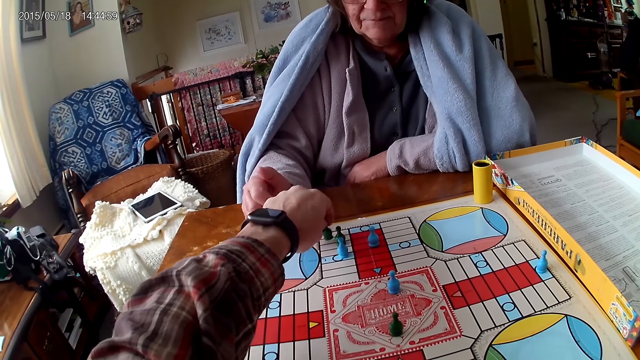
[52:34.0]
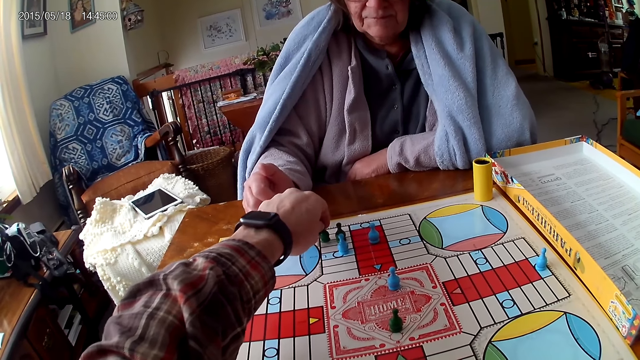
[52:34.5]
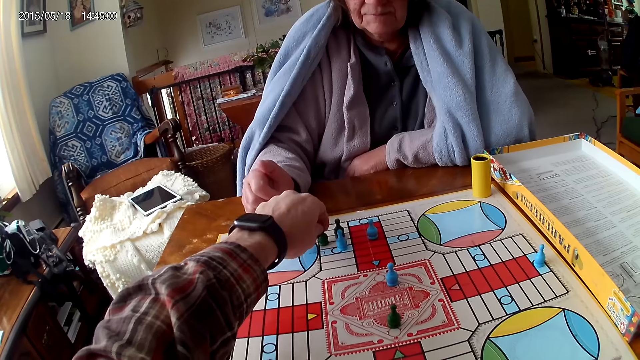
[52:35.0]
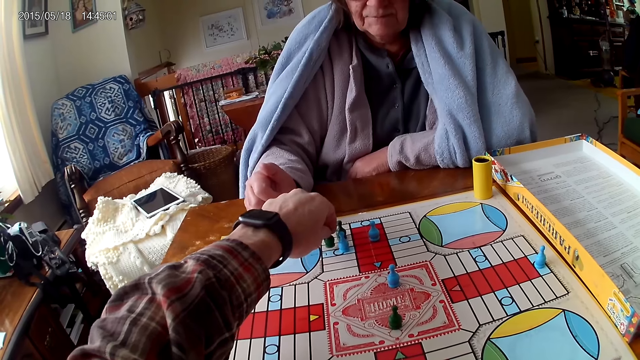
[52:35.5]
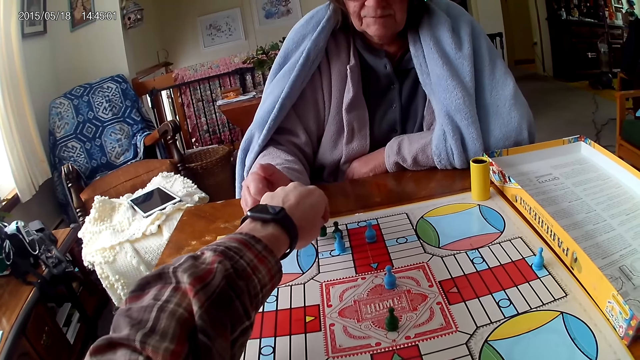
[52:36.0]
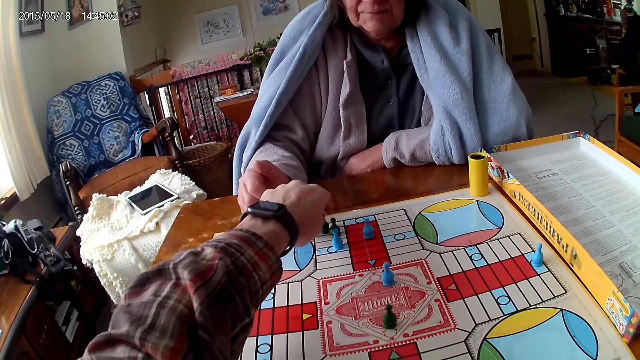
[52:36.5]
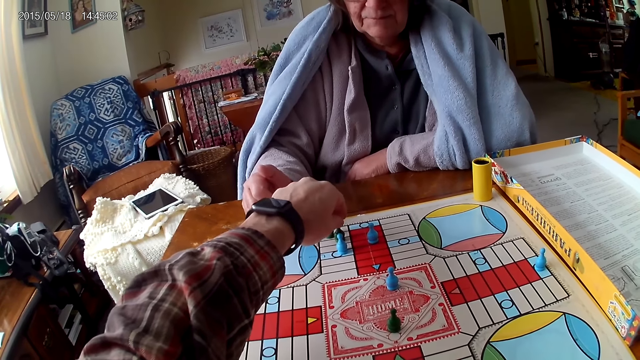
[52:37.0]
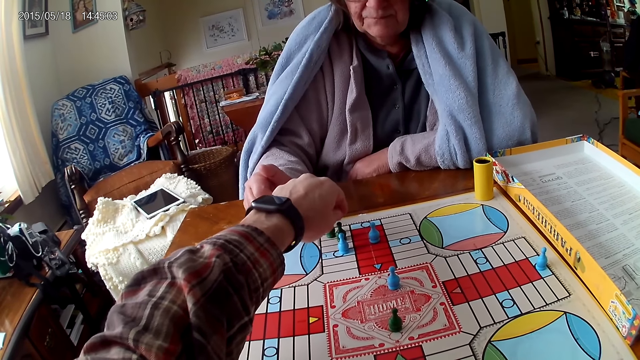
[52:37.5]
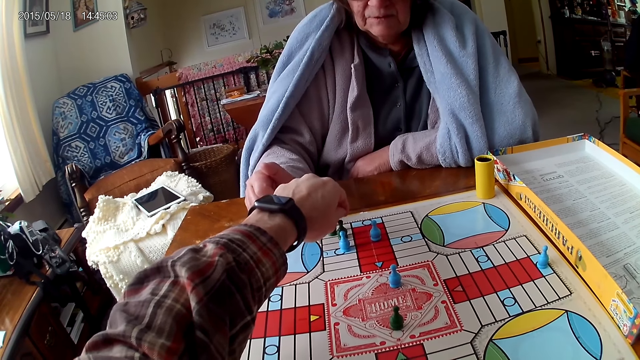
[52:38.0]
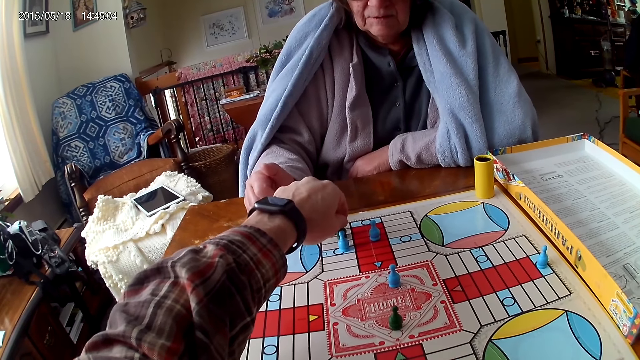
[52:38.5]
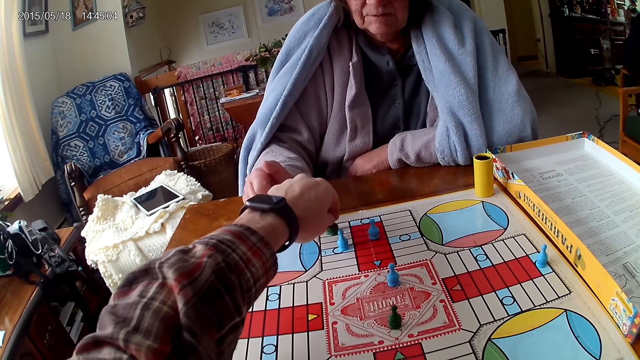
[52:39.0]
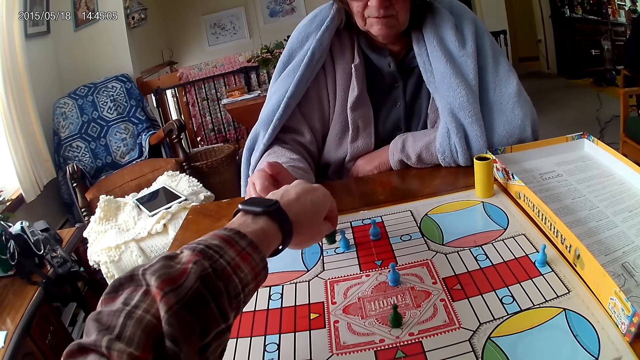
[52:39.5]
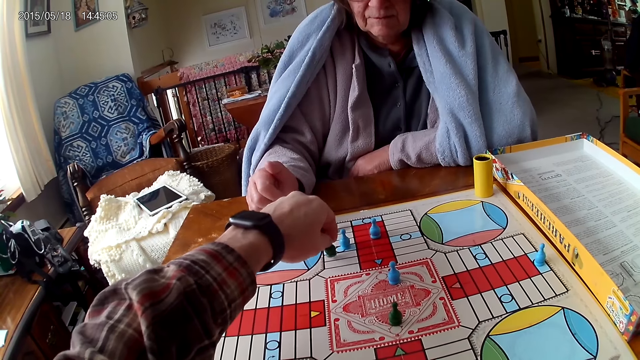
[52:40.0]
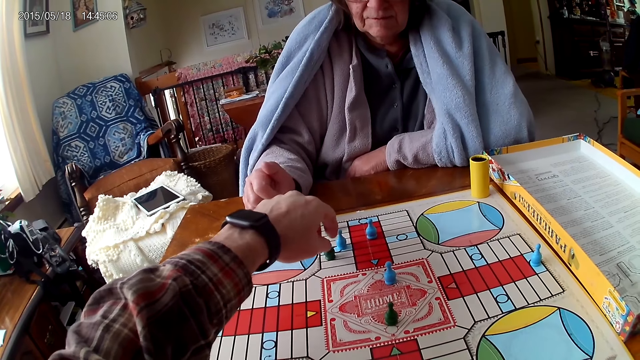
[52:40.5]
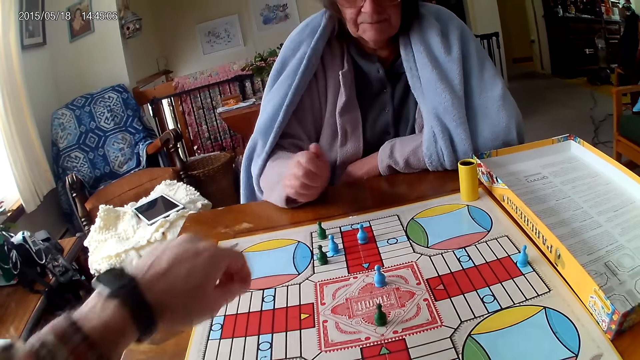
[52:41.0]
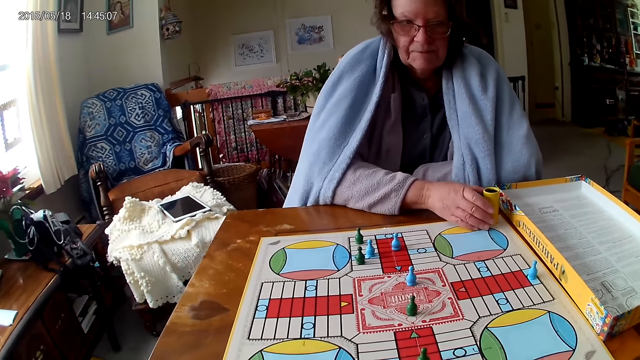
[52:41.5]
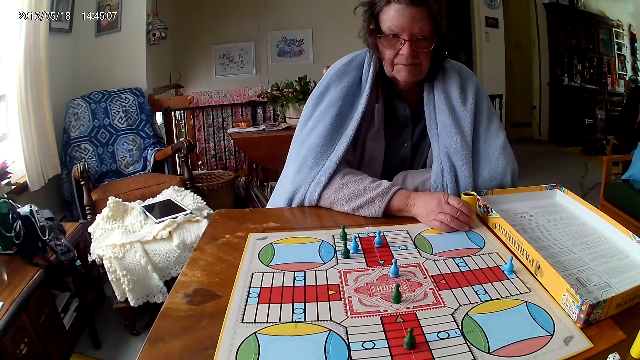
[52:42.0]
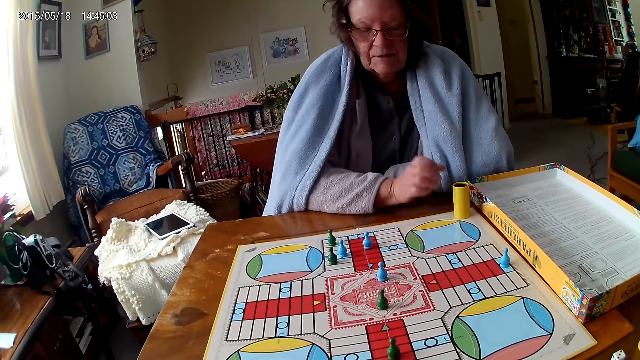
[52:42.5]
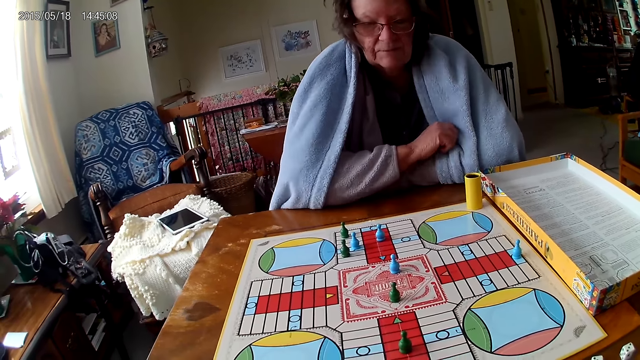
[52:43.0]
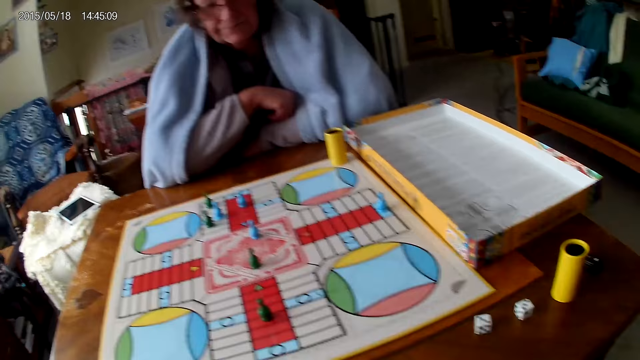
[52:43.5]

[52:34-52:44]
The camera wearer moves the ludo token on the ludo board with his right hand backwards. He counts the tiles on the ludo board on the table with the ludo token in his right hand. He touches the pawn and moves the pawn. A woman touches the dice cup on the ludo board with her right hand.

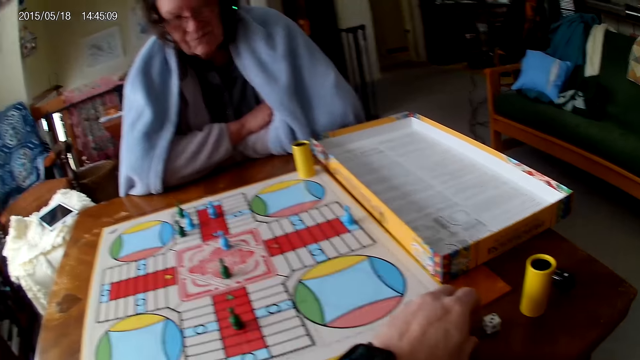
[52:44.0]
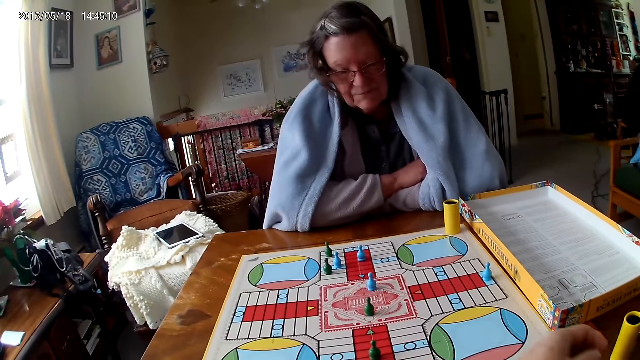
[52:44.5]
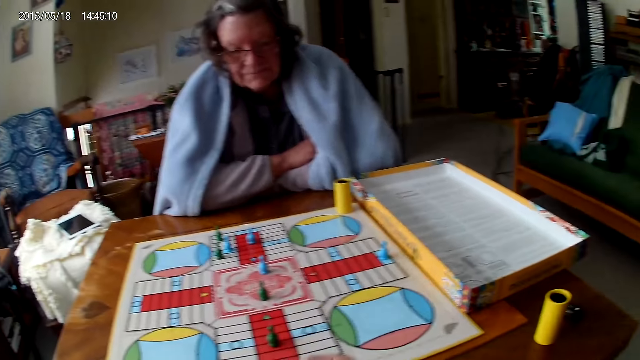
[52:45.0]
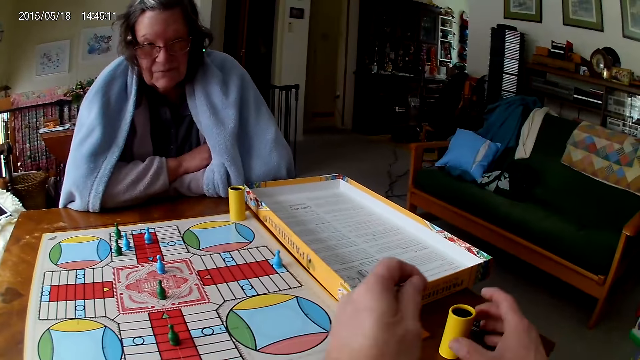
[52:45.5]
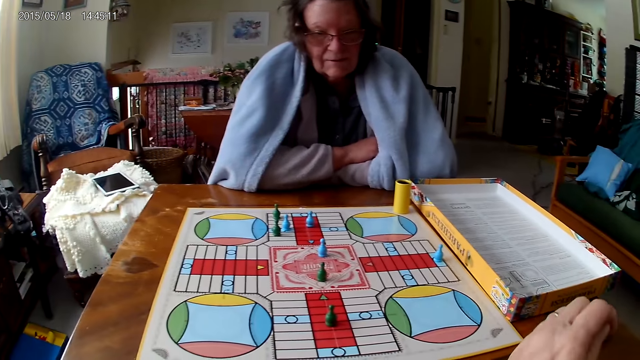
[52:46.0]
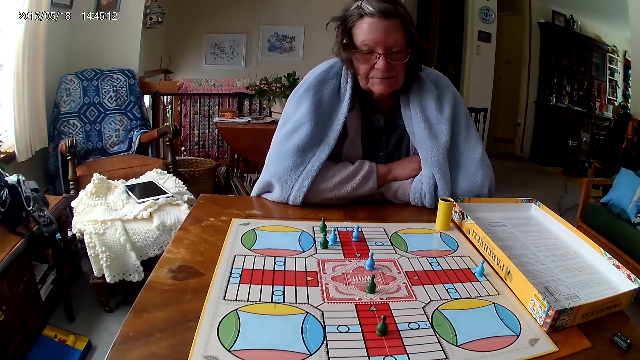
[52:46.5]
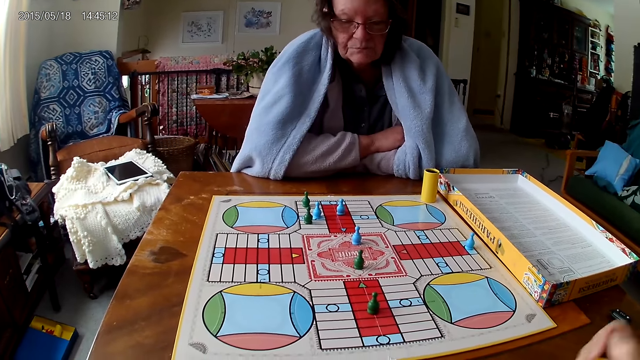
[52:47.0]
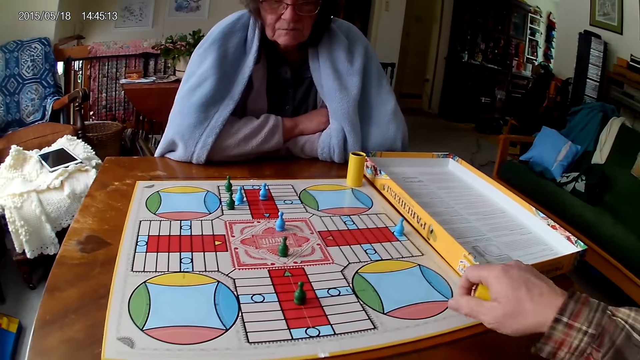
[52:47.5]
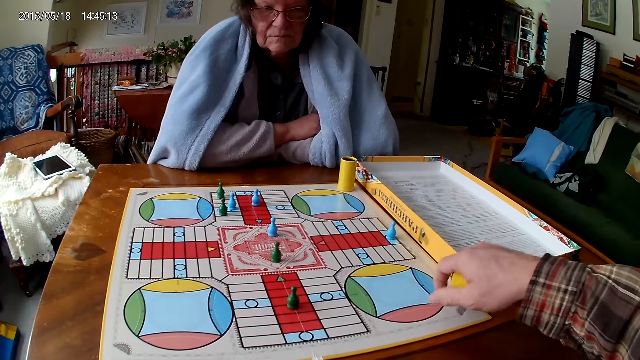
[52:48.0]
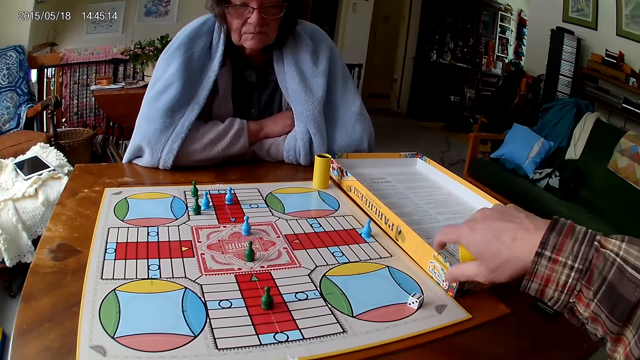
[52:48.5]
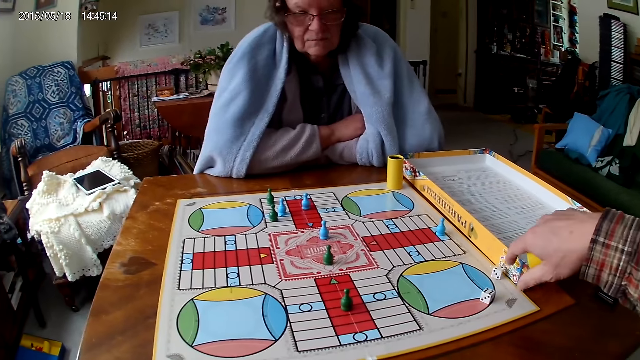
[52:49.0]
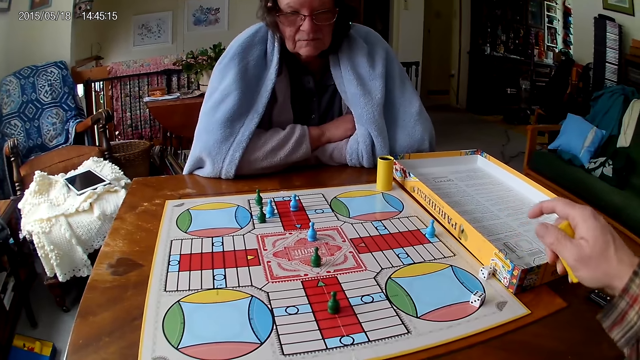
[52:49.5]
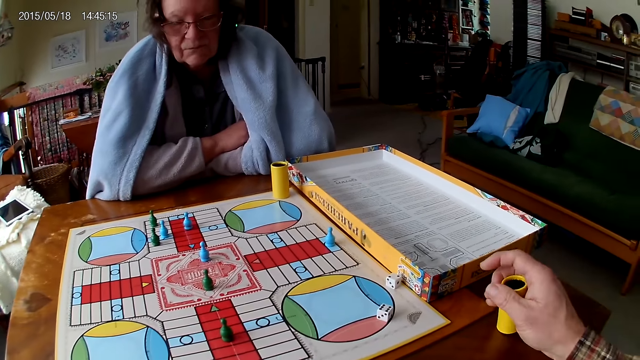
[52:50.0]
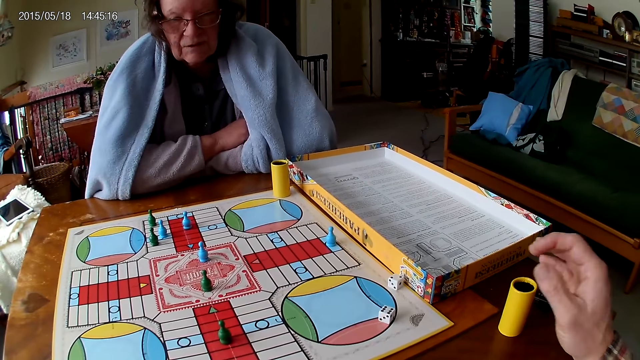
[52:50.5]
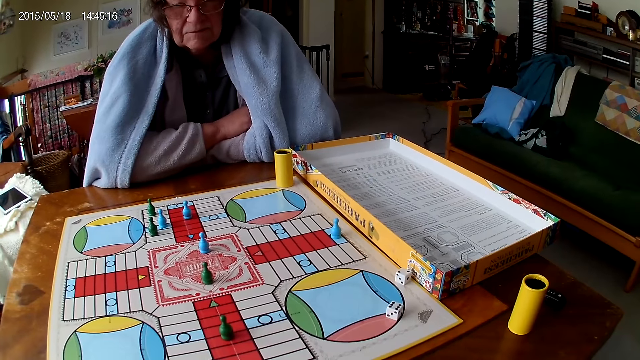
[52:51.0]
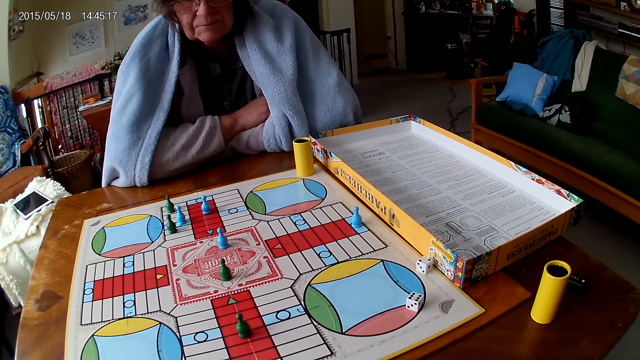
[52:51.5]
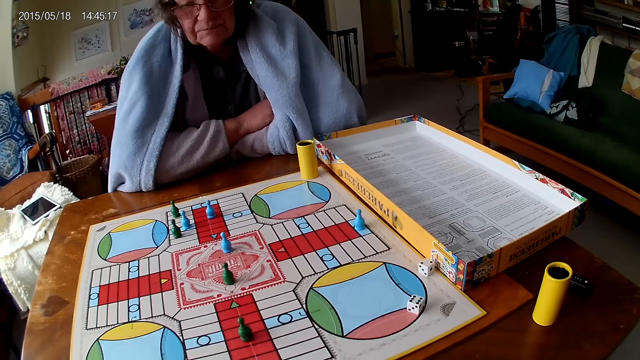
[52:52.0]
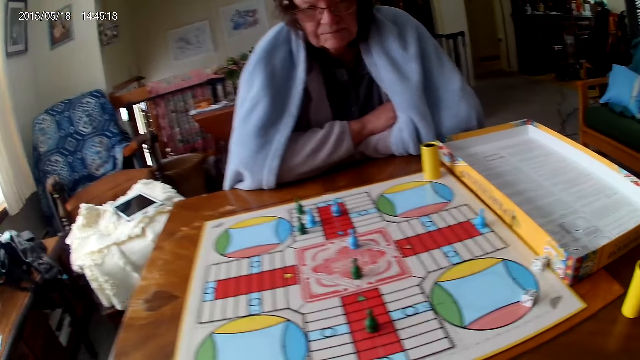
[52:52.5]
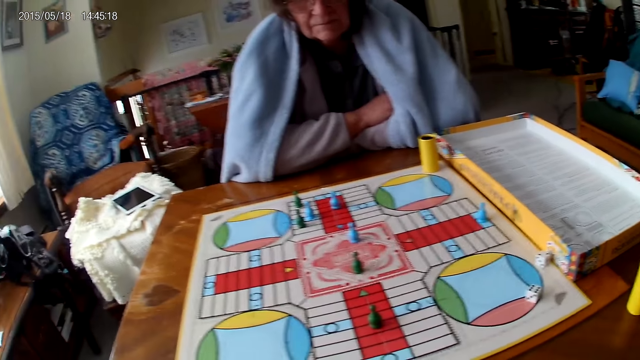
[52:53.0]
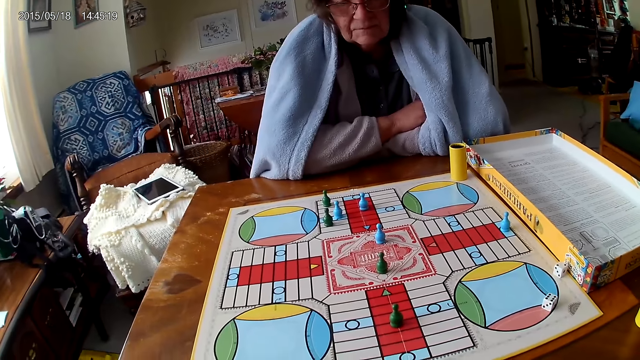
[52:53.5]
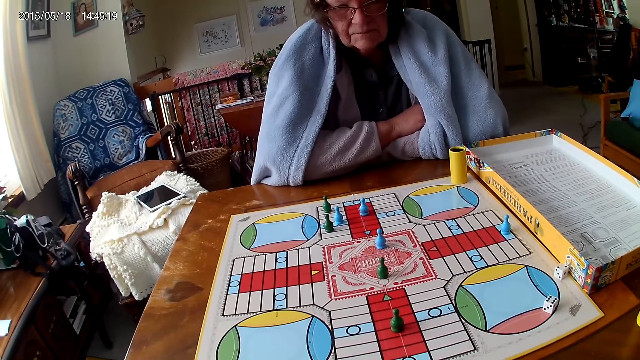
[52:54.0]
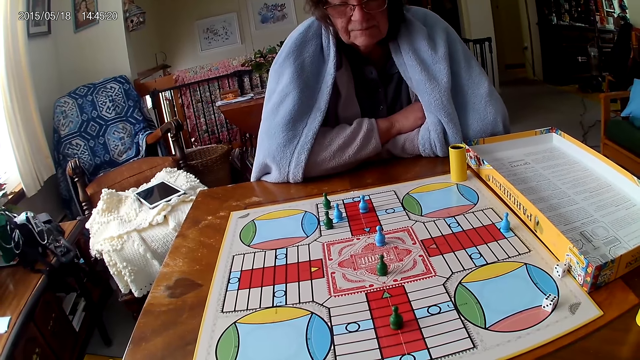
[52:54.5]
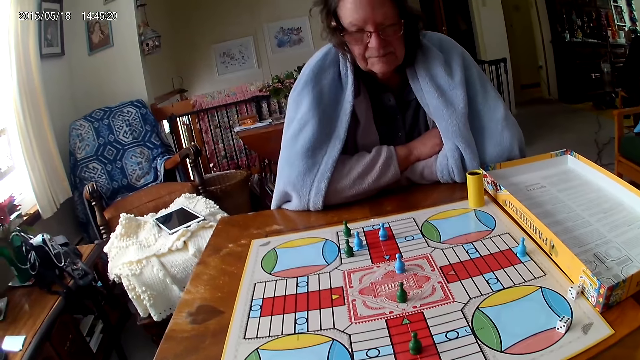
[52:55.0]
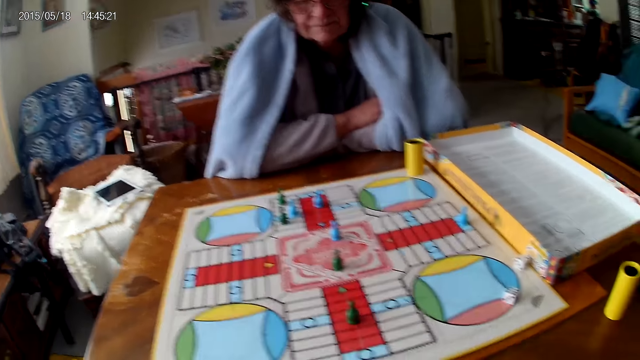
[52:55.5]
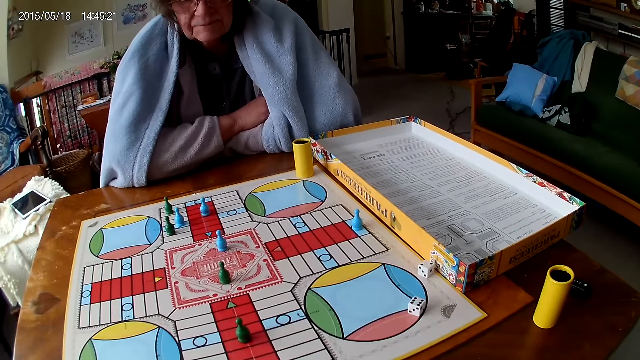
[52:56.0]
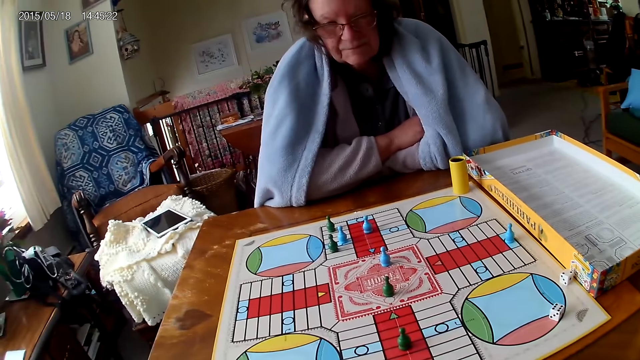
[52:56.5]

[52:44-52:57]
The camera wearer packs the dice on the table with his left hand. He picks the dice. He holds the dice cup on the table with his right hand. He puts the dice in the dice cup on the table with his left hand. He shakes the dice cup in his right hand. He pours the dice in the dice cup on the ludo board with his right hand. He throws the dice cup. He drops the dice cup on the table with his right hand. He looks around.
